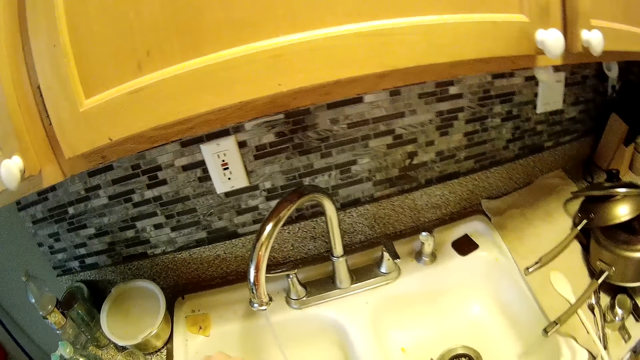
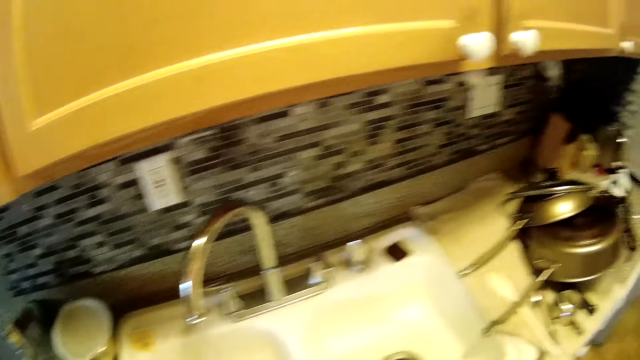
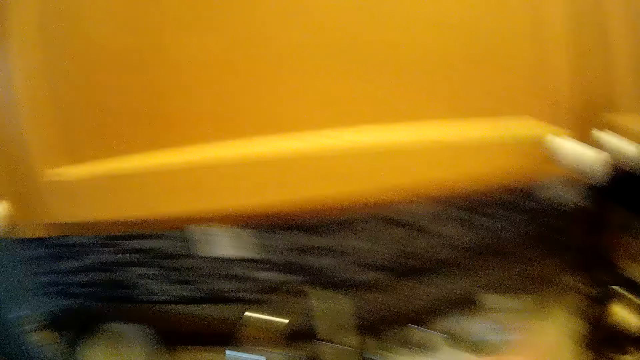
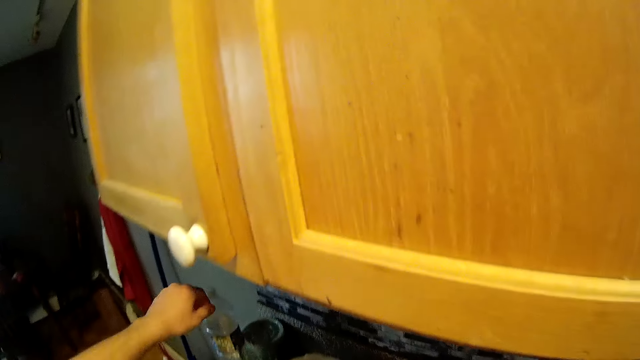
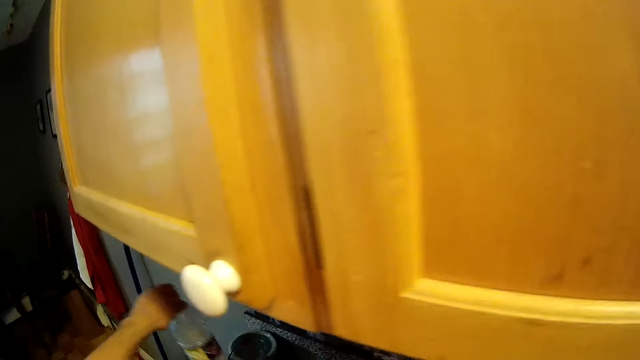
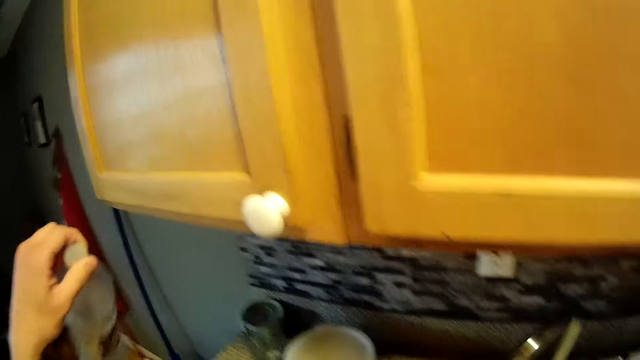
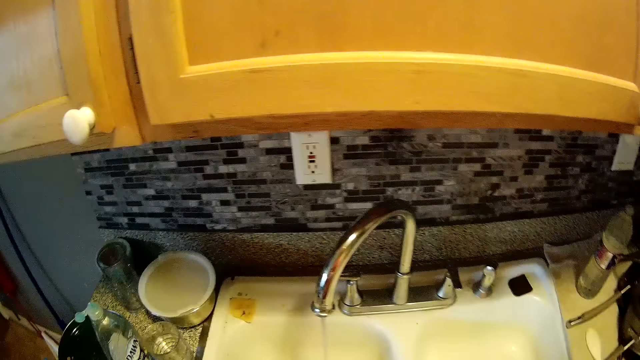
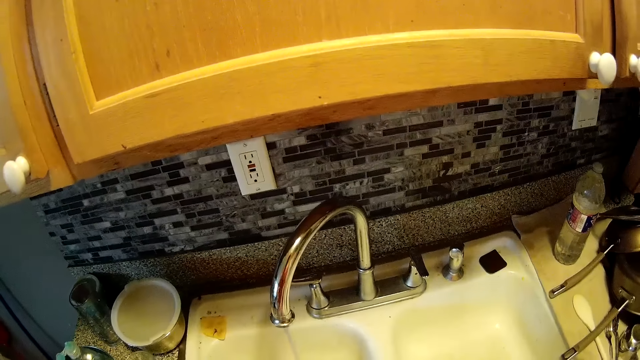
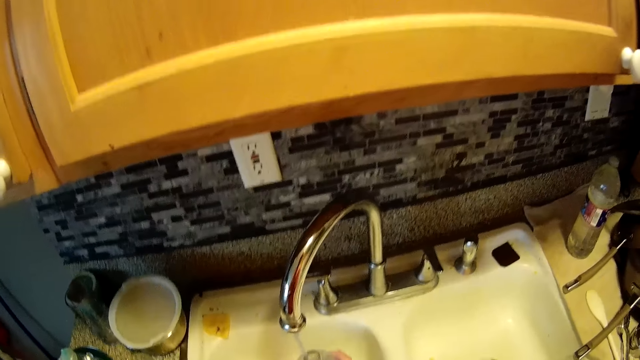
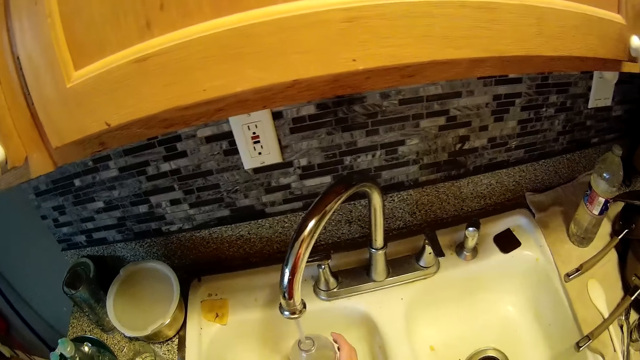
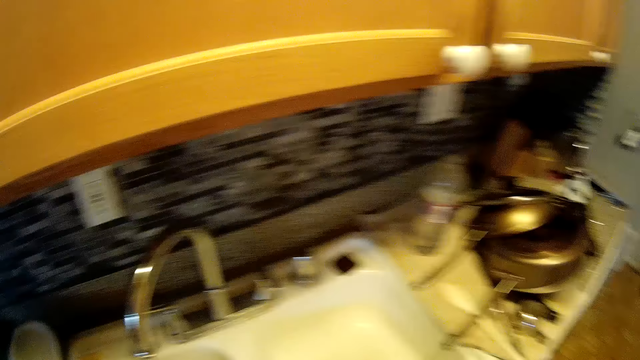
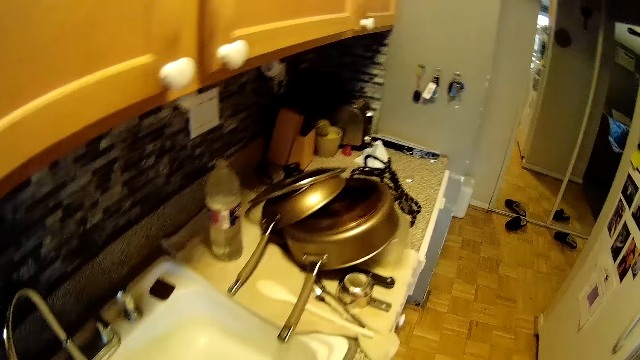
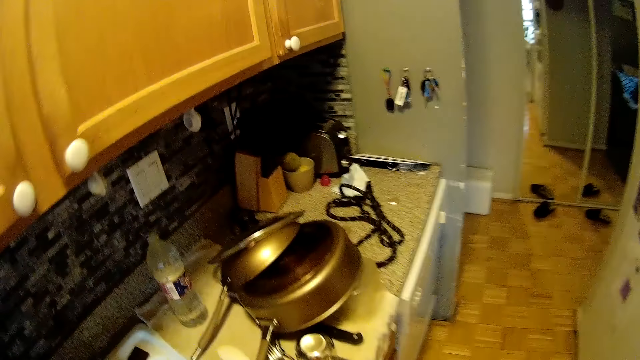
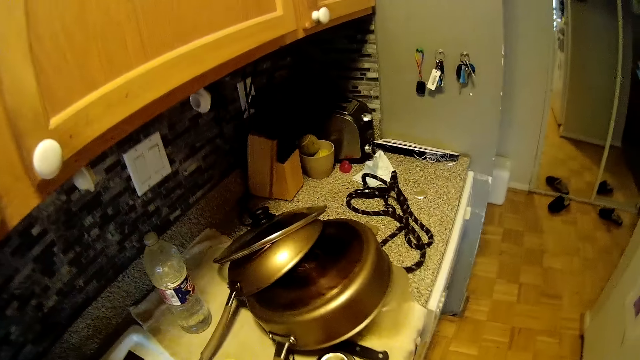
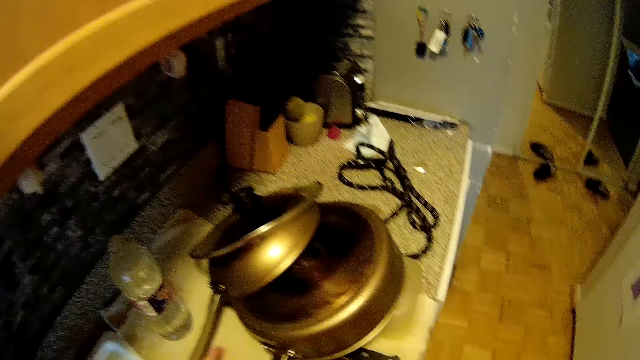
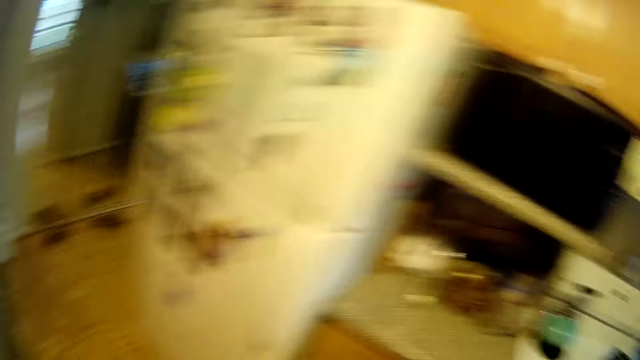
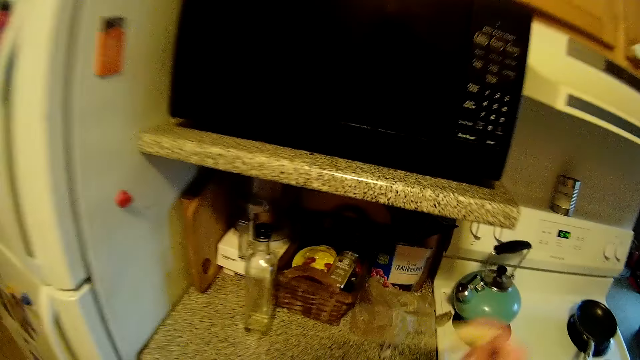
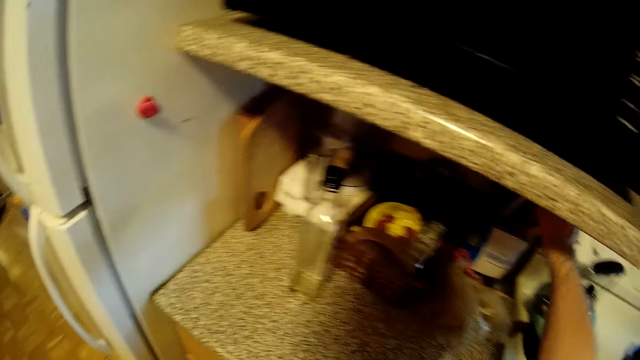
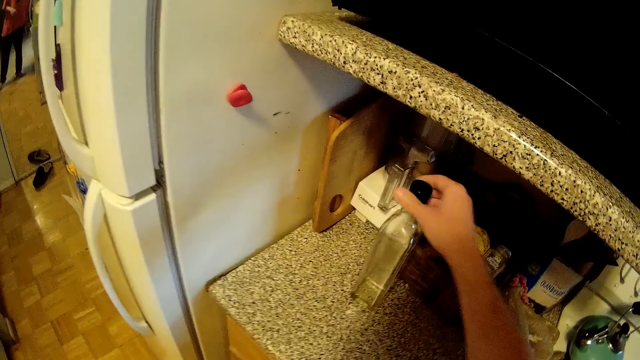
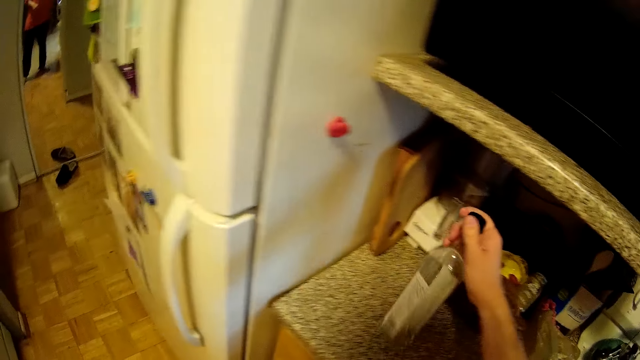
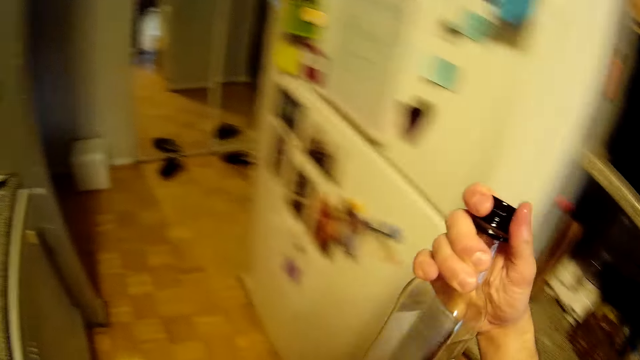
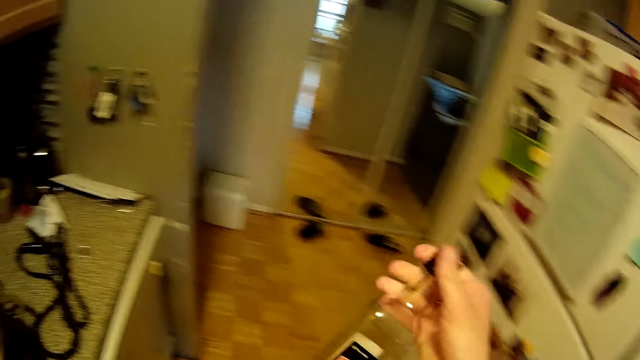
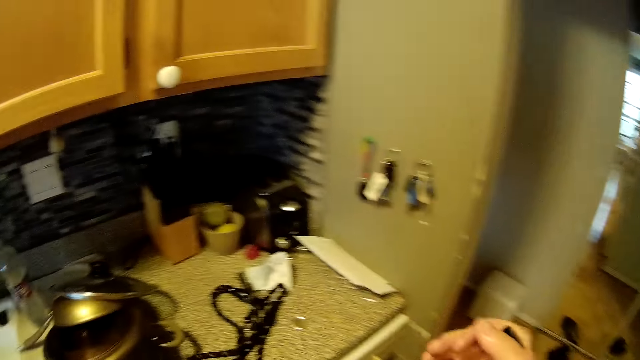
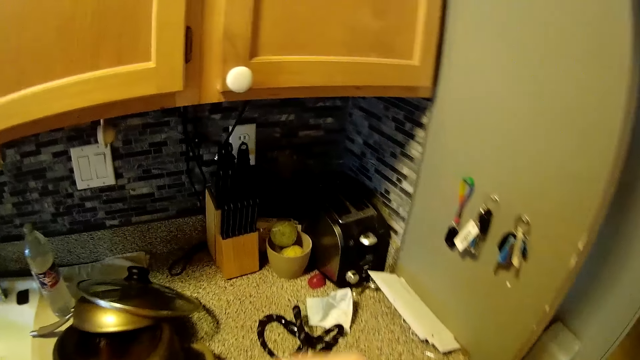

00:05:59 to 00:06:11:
The camera wearer covers the plastic bottle with his left hand. He picks up a plastic bottle with his left hand. He fills the plastic bottle with water from the tap with his right hand. He removes his right hand from the plastic bottle. He places a spoon on a shelf under a microwave with his right hand. He picks up a glass bottle on the shelf with his right hand. He covers it properly with his right hand.

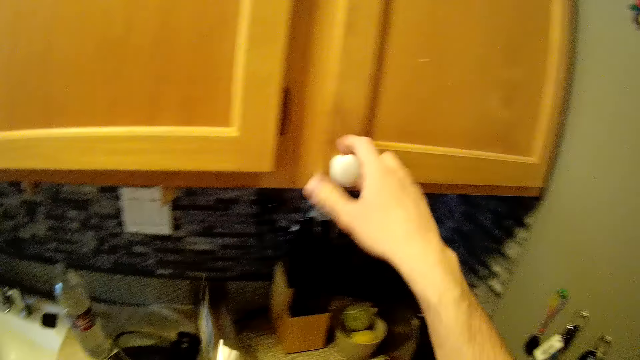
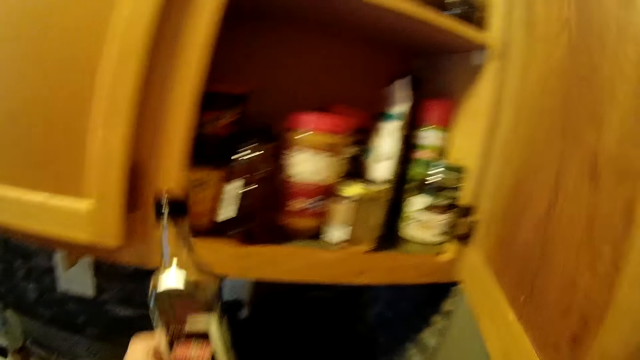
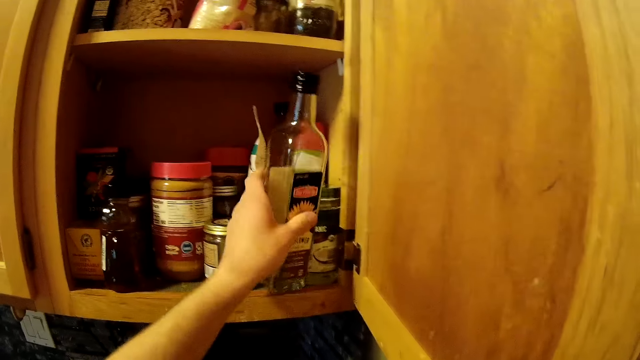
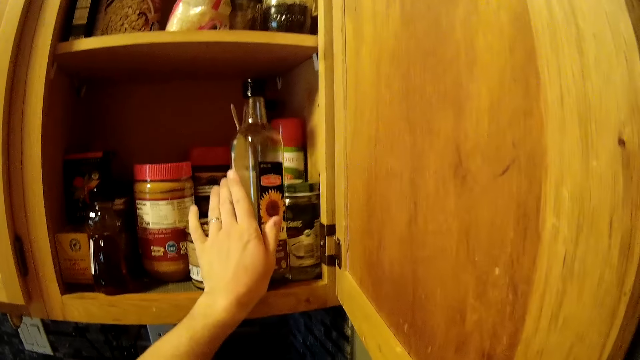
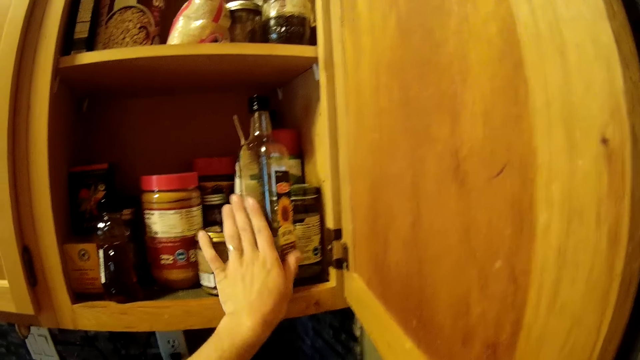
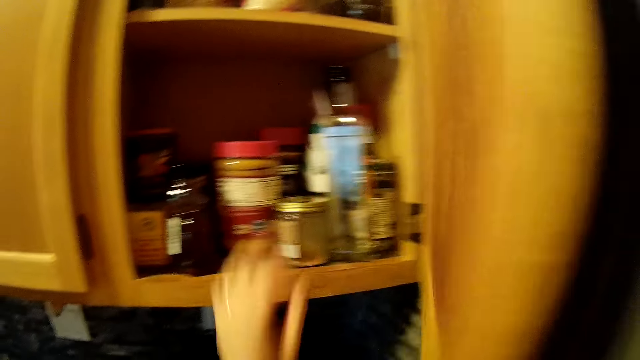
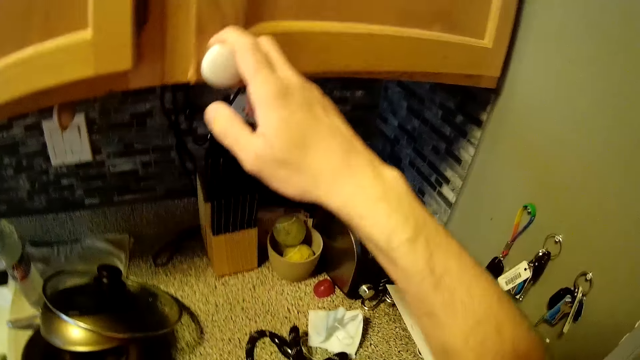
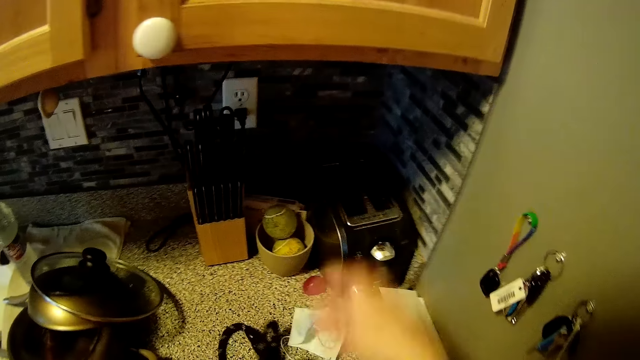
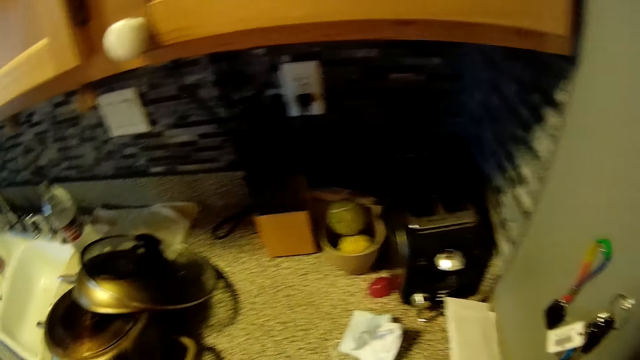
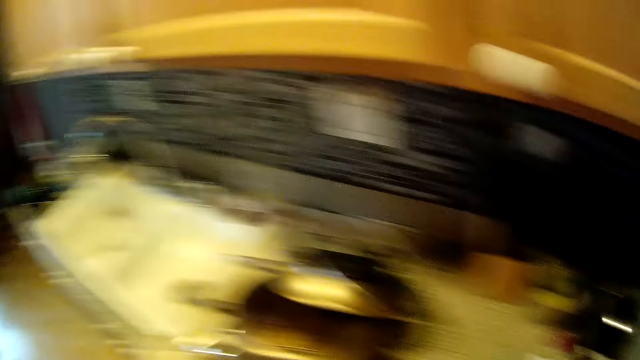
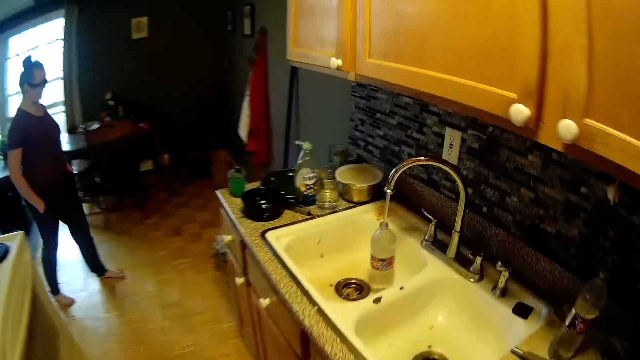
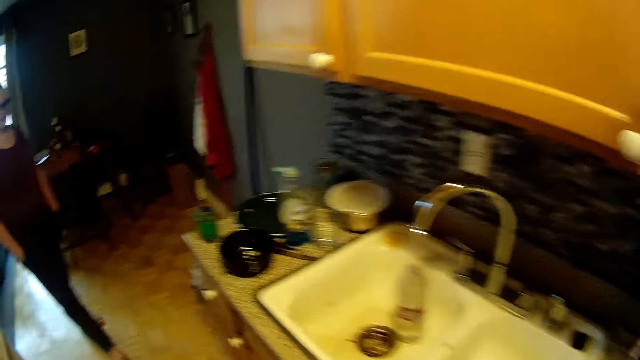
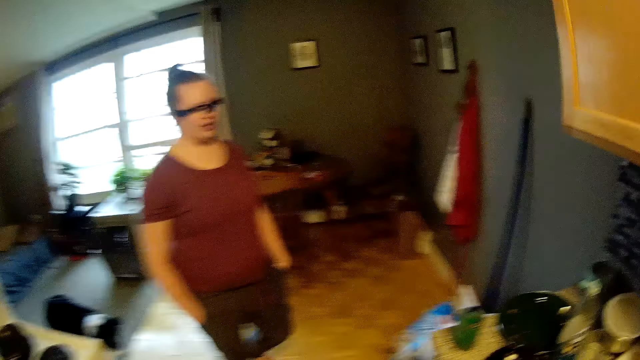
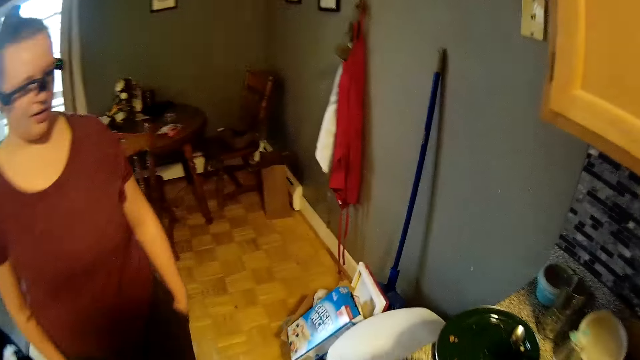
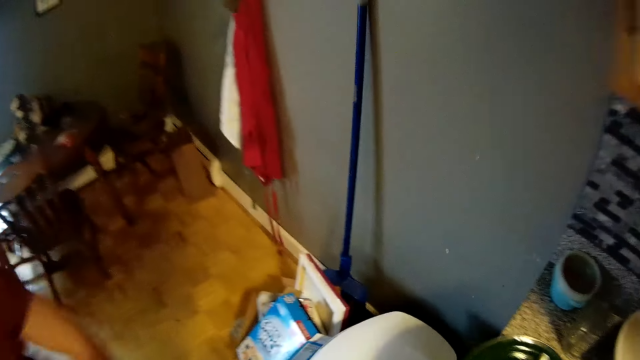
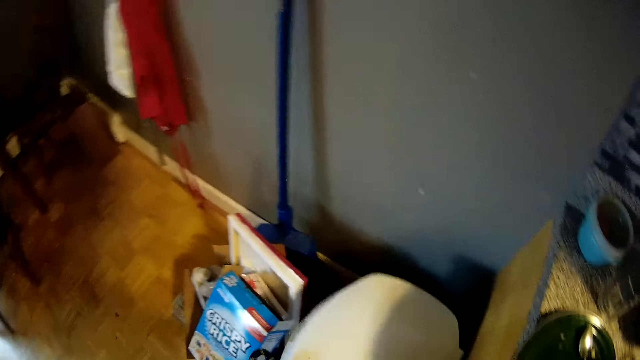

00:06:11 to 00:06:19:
The camera wearer opens a cabinet with his right hand. He places the glass bottle in the cabinet with his left hand. He closes the cabinet with his right hand. He carries a wire on a kitchen slab with his left hand. He picks up a rope. The woman interacts with the camera wearer. The camera wearer walks.
